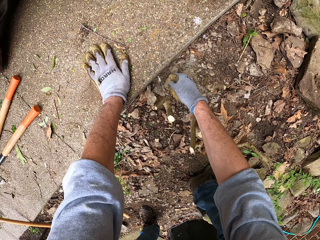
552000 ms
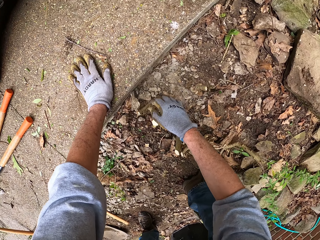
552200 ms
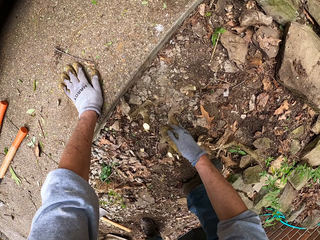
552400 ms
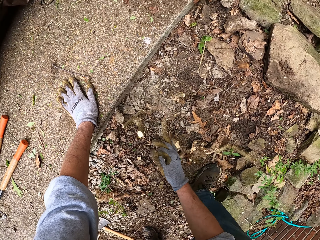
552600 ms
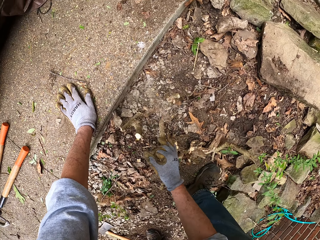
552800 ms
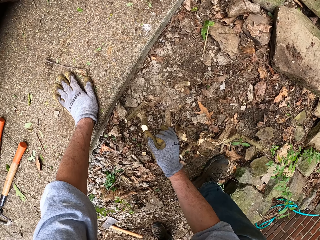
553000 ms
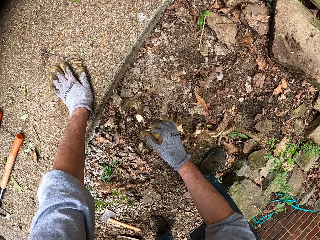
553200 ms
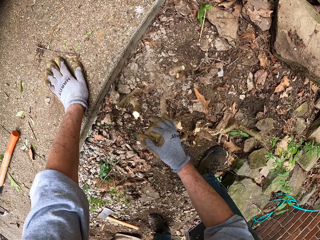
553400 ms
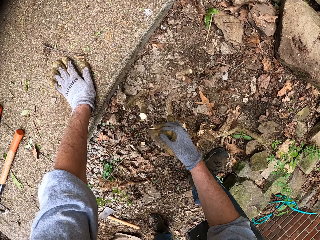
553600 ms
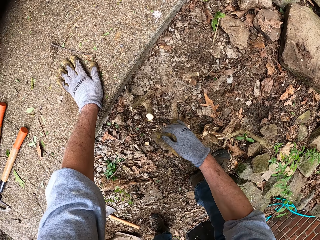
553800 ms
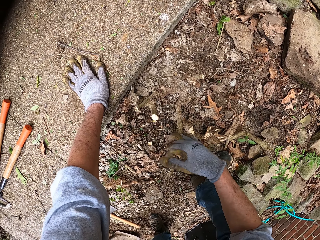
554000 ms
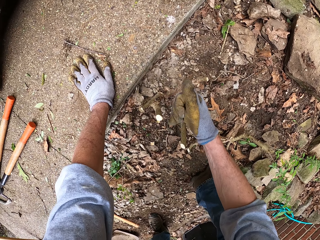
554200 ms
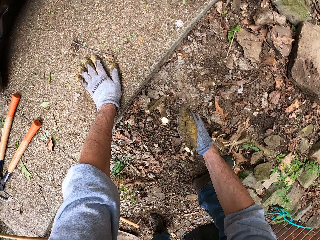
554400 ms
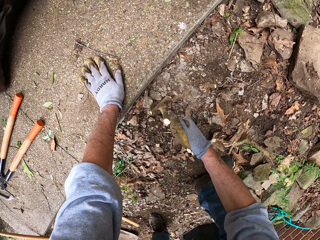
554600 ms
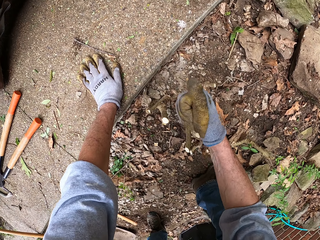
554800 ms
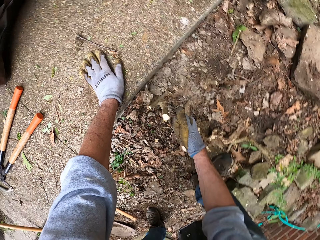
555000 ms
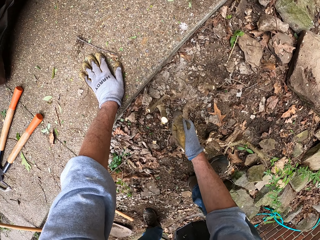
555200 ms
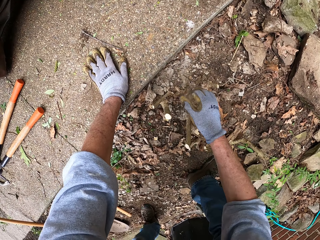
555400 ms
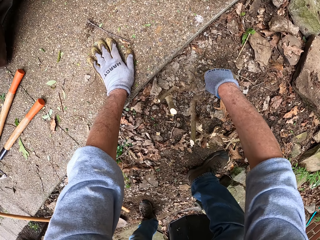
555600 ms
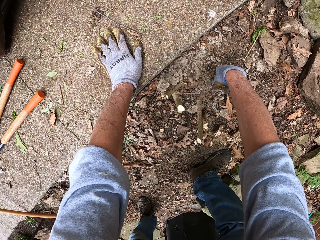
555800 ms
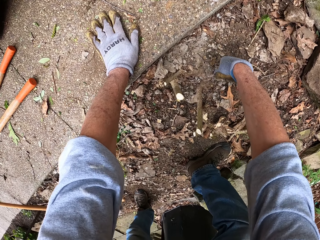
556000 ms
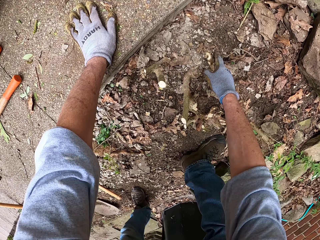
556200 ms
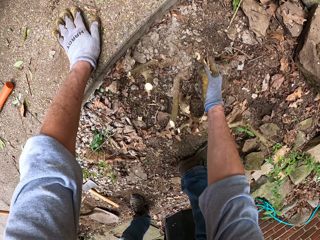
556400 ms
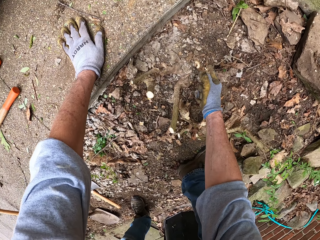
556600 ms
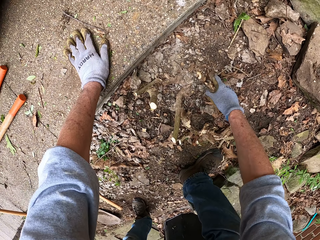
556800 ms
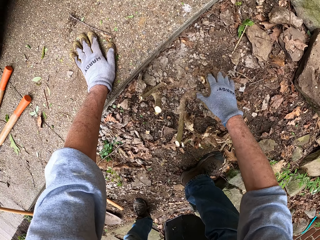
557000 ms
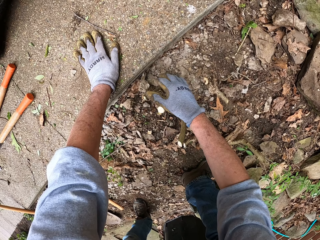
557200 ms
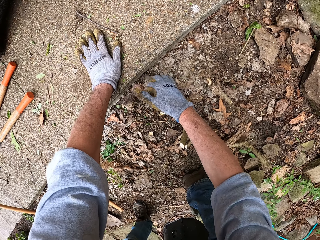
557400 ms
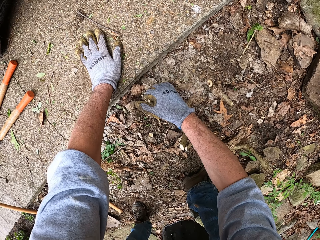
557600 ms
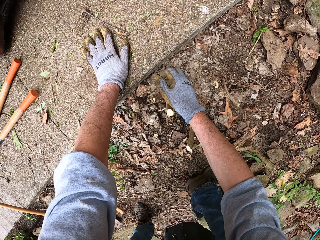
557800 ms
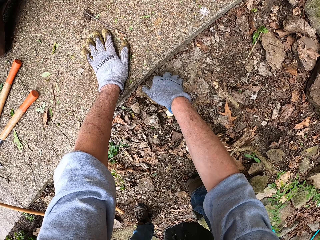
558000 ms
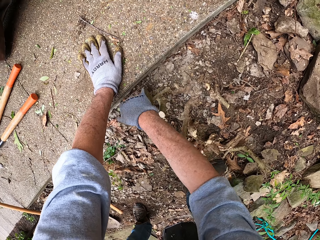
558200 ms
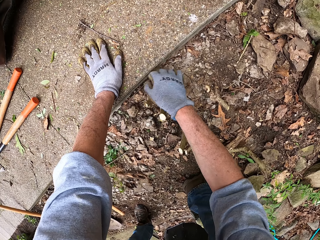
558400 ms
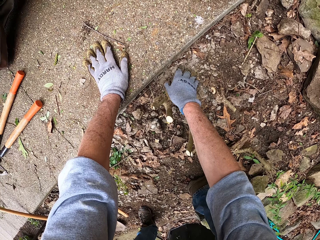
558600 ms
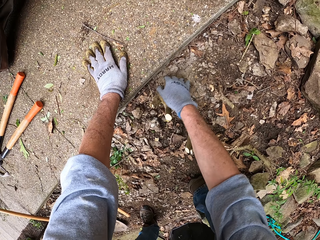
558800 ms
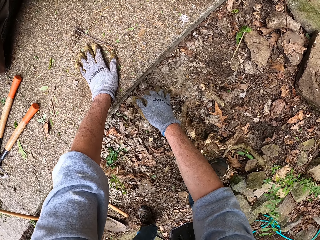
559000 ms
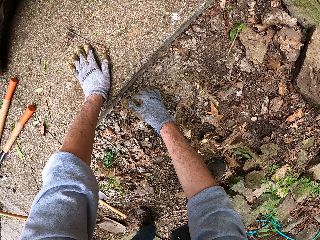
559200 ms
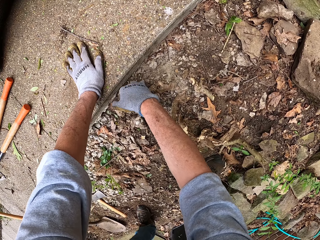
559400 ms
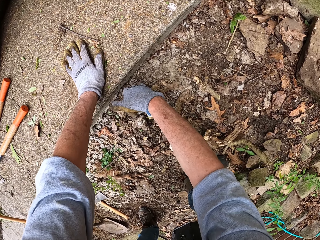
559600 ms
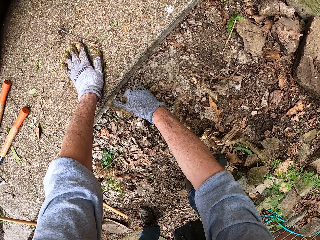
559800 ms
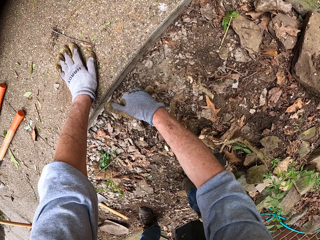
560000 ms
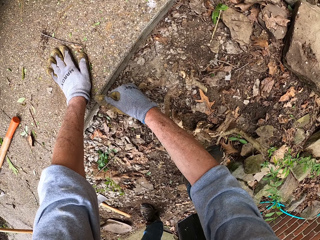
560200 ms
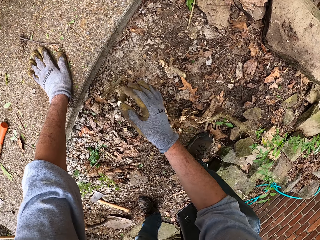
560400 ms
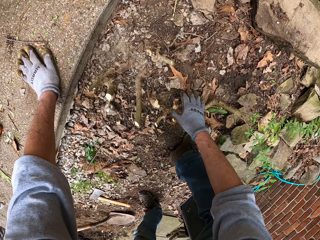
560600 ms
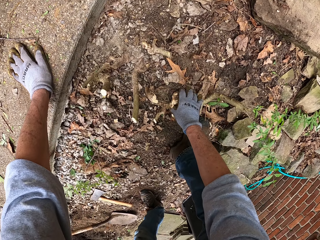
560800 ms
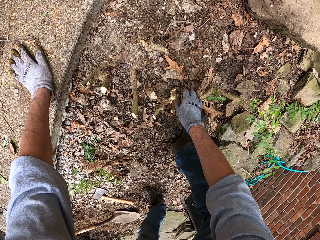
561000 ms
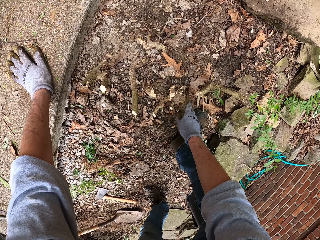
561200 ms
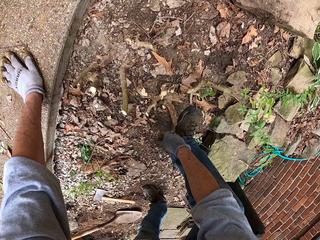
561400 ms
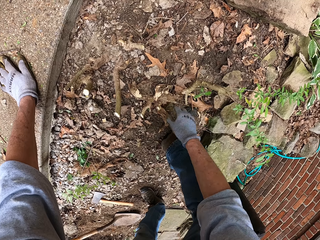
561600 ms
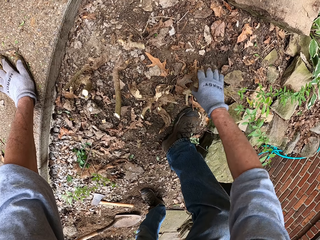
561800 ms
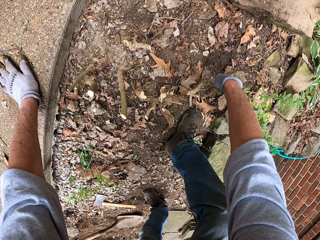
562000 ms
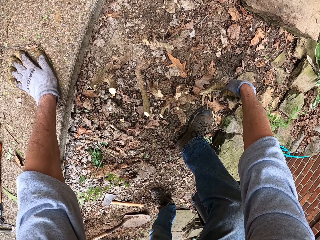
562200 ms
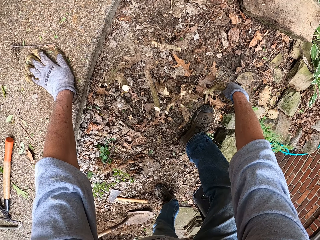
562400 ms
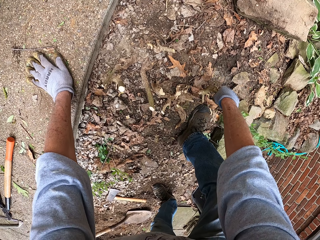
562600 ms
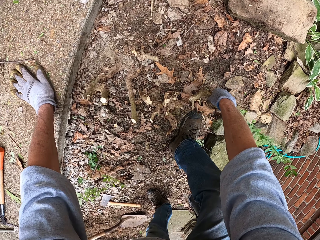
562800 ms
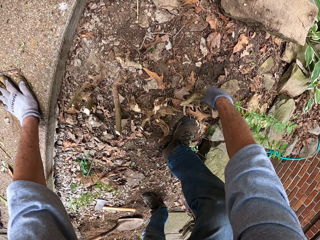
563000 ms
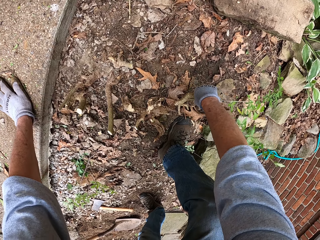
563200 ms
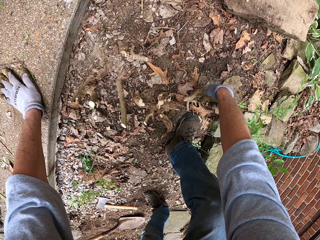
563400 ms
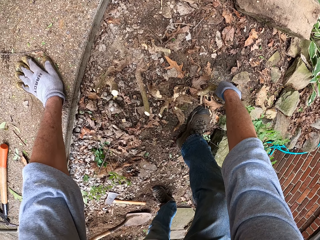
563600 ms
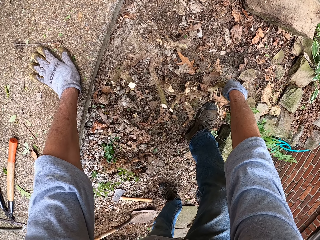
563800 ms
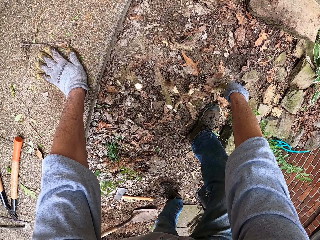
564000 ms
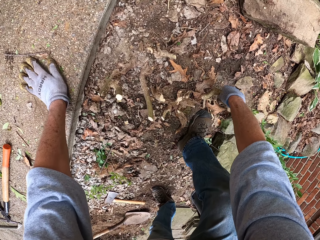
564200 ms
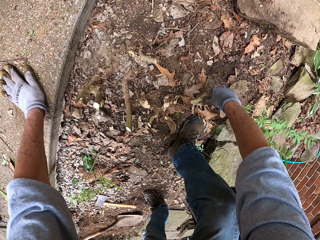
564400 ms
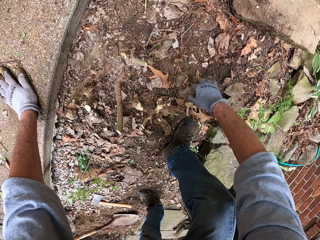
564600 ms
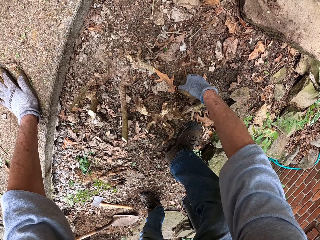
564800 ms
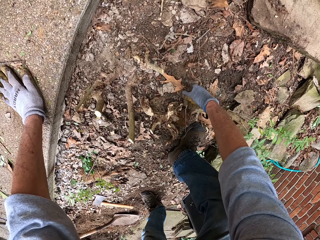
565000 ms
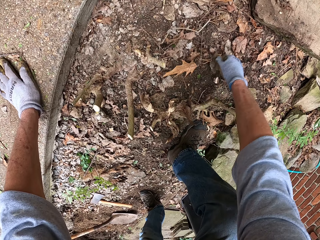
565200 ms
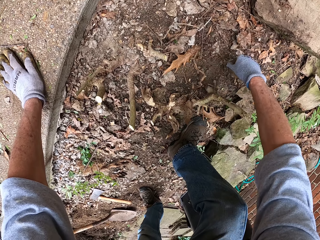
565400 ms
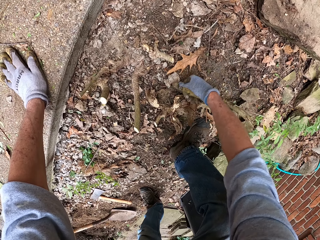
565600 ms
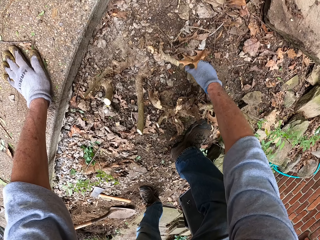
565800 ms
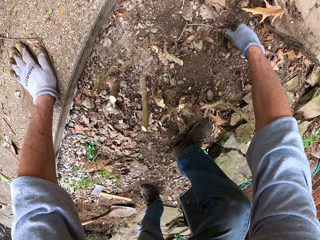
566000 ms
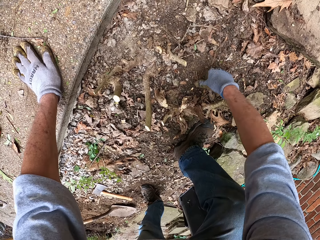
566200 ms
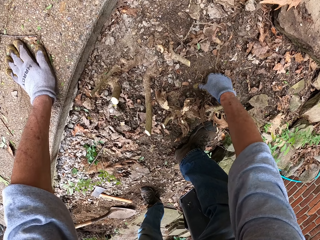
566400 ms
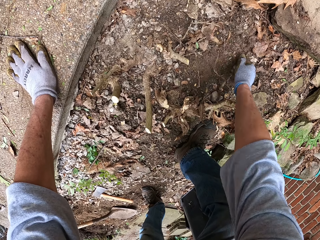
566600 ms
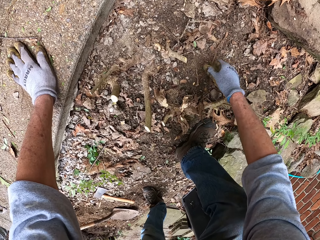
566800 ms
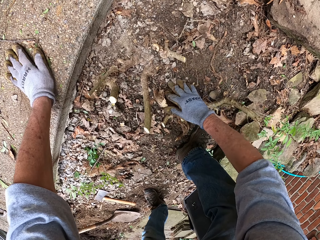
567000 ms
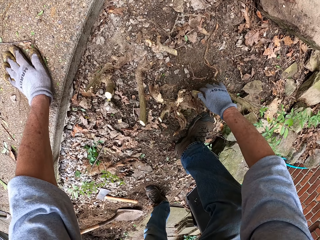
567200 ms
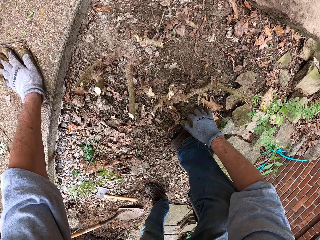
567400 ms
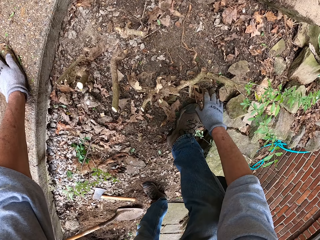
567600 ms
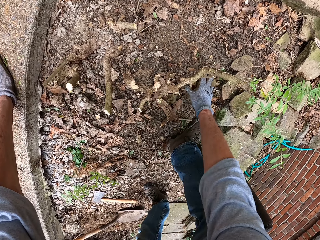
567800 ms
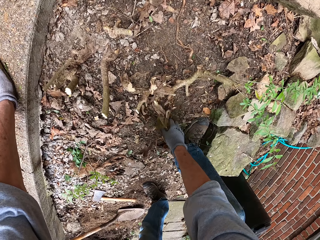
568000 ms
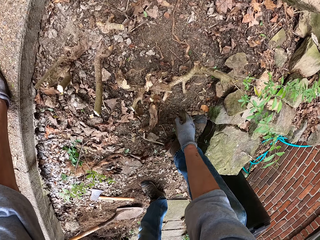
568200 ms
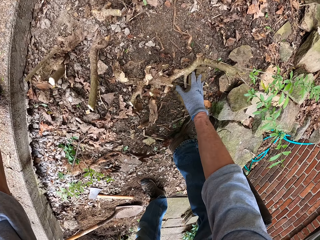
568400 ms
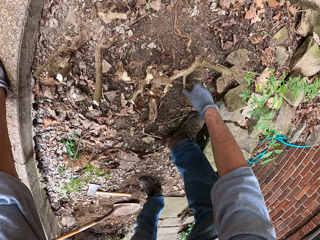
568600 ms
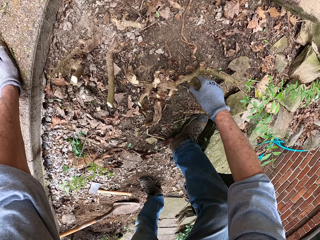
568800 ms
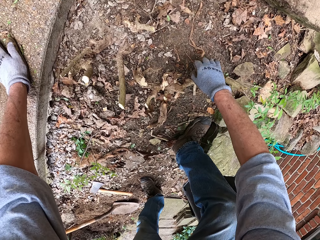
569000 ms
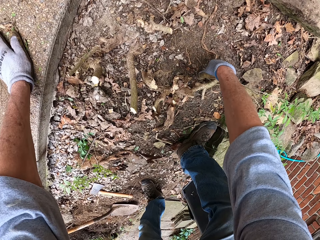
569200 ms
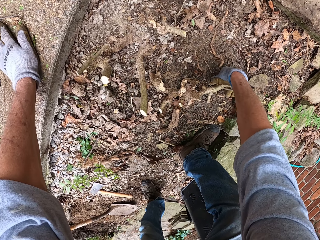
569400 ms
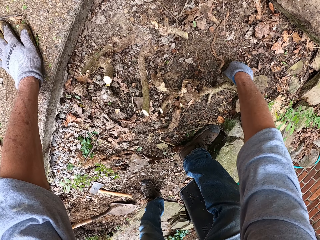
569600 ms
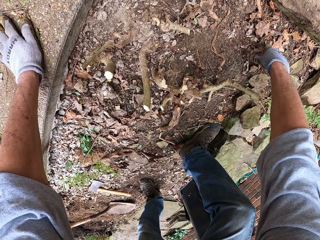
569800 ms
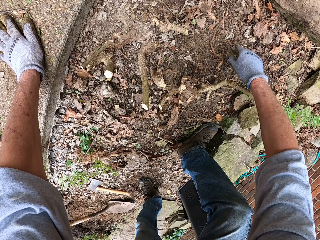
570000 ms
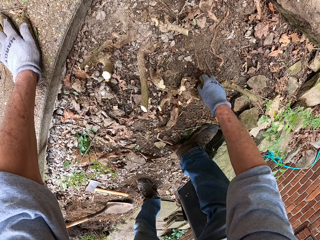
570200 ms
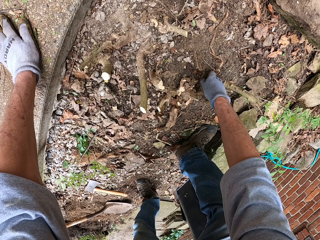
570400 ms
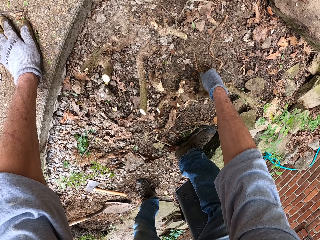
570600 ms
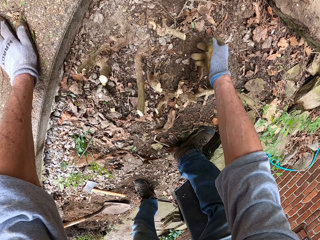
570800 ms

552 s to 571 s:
The camera wearer pulls the stem of the stump with his right hand. He hits the stem with his right hand. He breaks another stem with his right hand. He shakes the tree trunk. He clears the ground with his hand. He removes the soil from the tree trunk. He pulls a root stump from the ground with his right hand. He pulls another root stump from the ground with his right hand. He clears the ground with his hand. He removes the sand from the tree trunk.

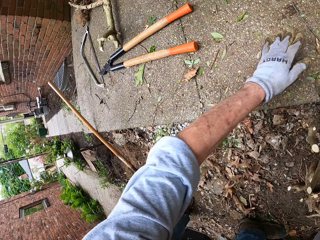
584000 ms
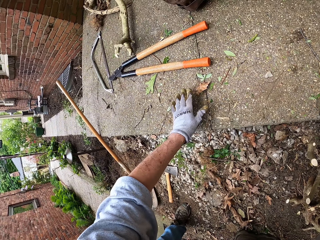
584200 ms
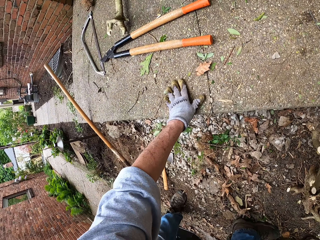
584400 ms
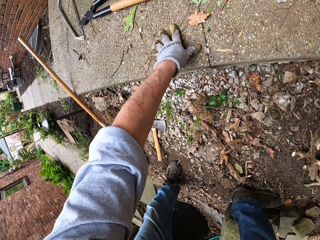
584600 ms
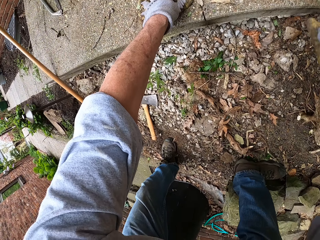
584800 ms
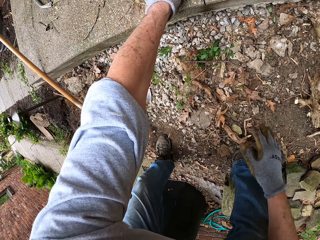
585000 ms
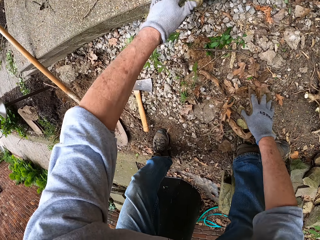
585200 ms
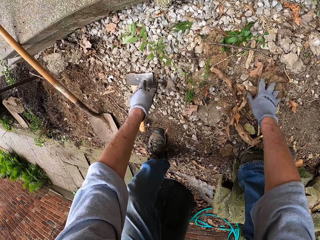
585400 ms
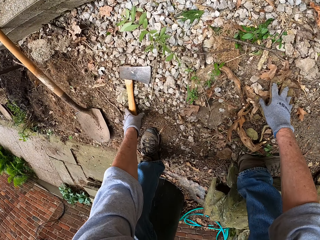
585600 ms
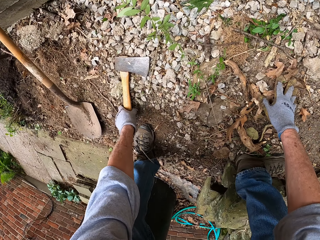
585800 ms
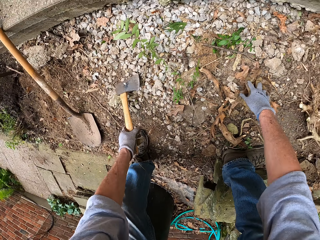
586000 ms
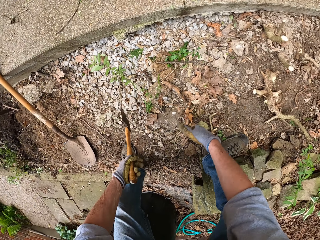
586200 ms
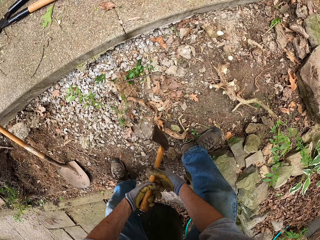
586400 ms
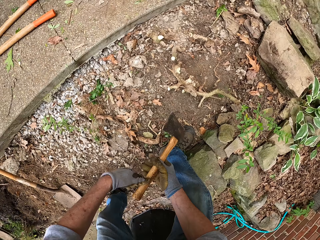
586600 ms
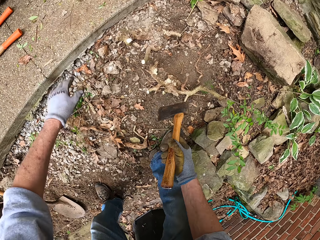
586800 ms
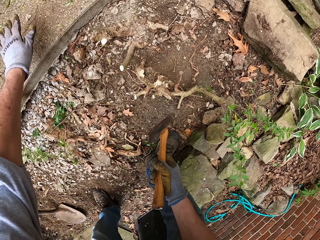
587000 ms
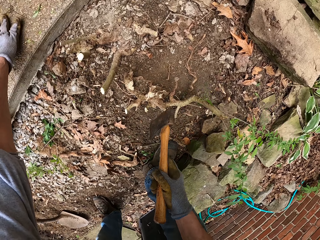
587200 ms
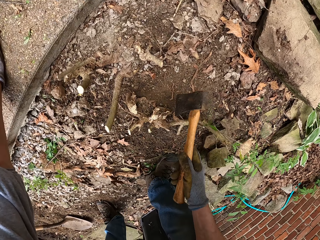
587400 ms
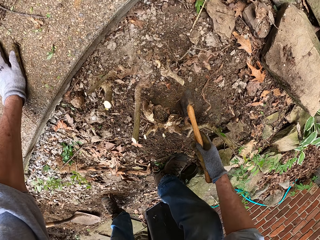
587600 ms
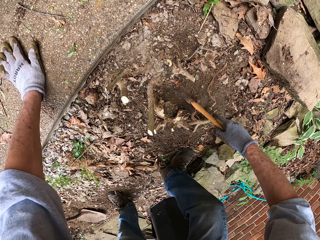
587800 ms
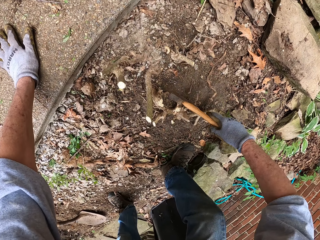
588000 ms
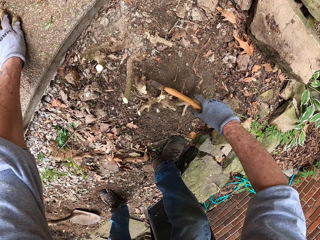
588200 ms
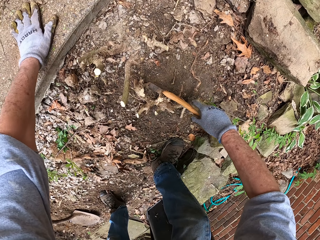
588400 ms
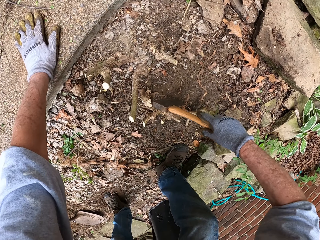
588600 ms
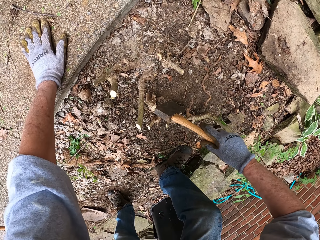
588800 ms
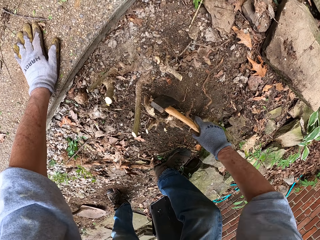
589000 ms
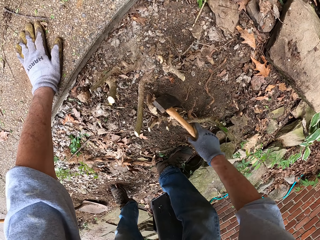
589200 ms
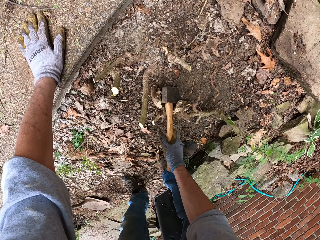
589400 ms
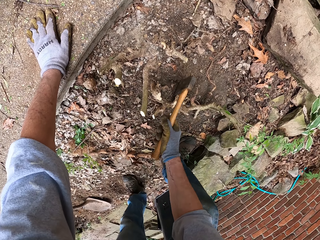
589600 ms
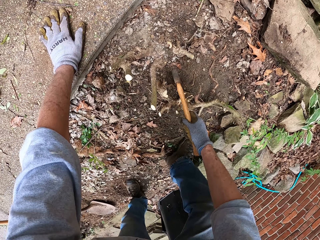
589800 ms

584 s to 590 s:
The camera wearer picks up an axe from the ground with his left hand. He passes the axe to his right hand. He places his right hand on the pavement. He cuts the root stump with the axe. He digs up sand from the tree trunk with the axe.
